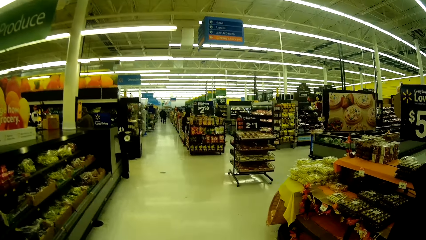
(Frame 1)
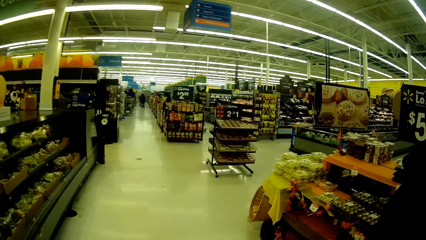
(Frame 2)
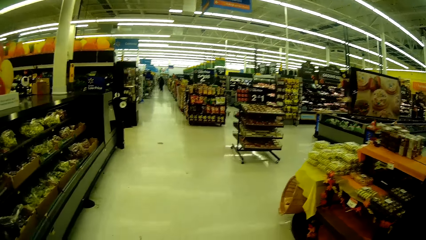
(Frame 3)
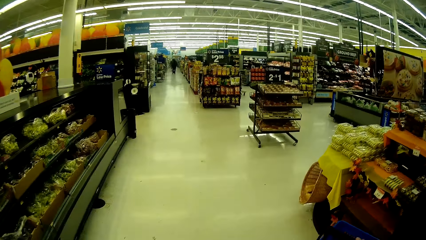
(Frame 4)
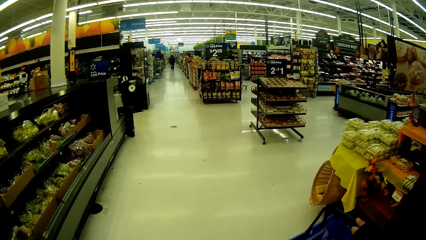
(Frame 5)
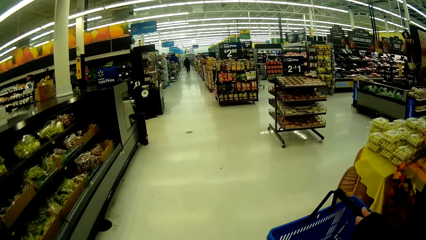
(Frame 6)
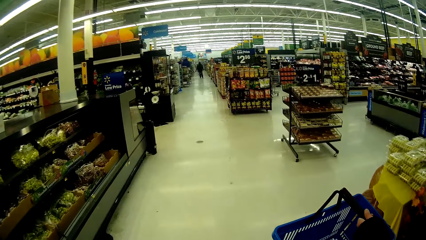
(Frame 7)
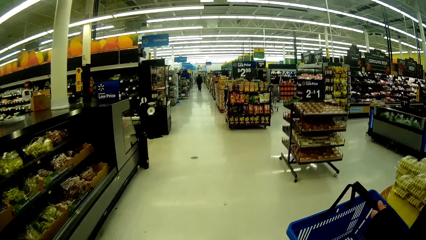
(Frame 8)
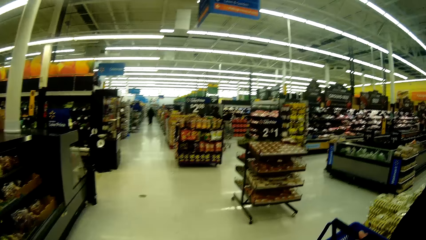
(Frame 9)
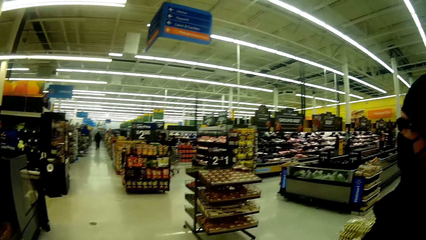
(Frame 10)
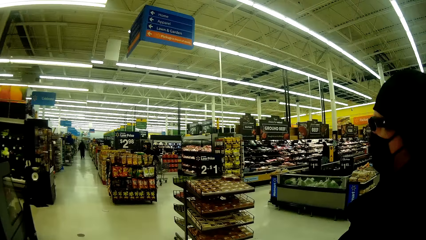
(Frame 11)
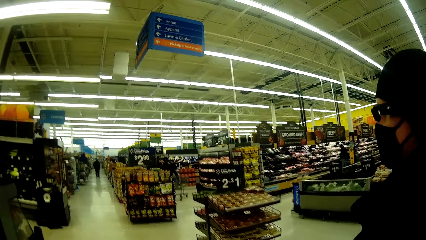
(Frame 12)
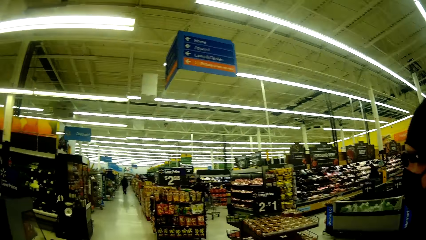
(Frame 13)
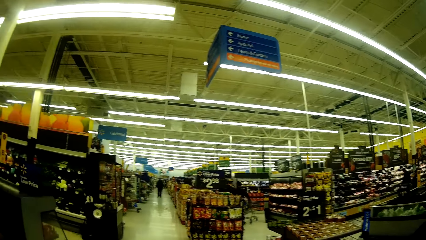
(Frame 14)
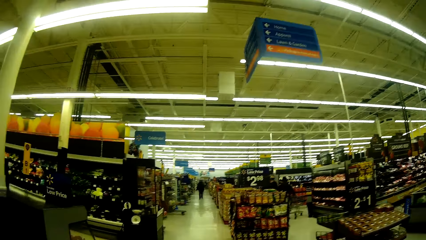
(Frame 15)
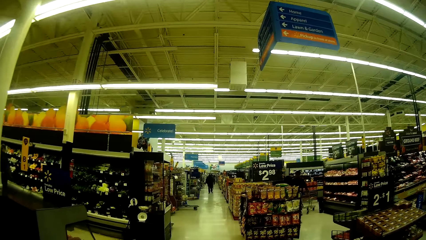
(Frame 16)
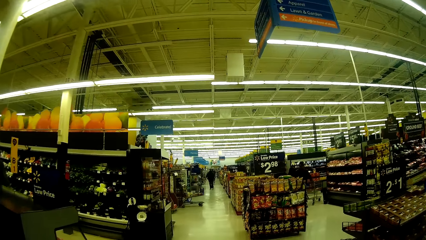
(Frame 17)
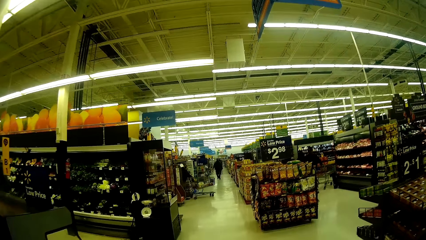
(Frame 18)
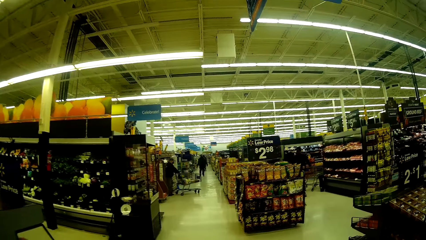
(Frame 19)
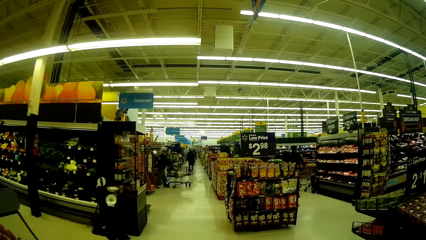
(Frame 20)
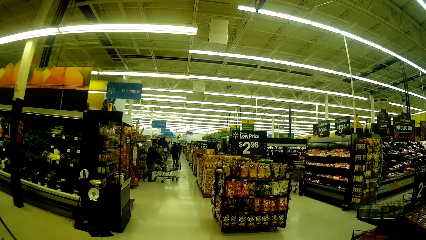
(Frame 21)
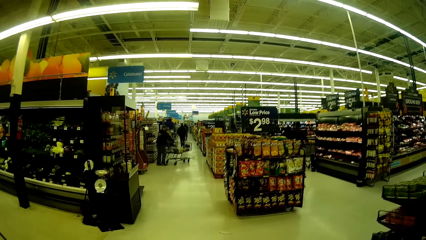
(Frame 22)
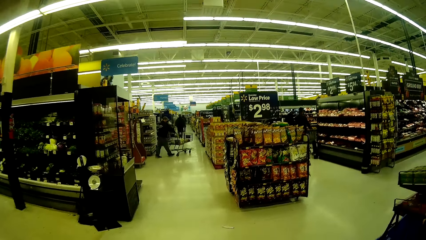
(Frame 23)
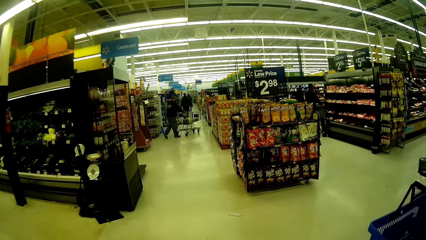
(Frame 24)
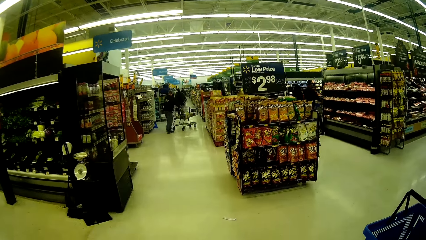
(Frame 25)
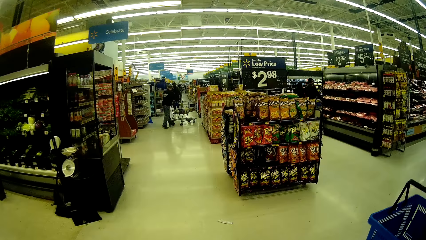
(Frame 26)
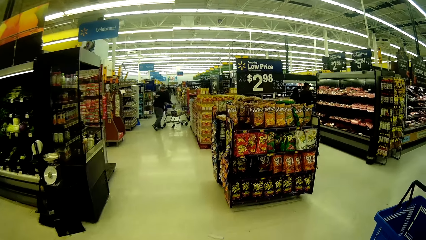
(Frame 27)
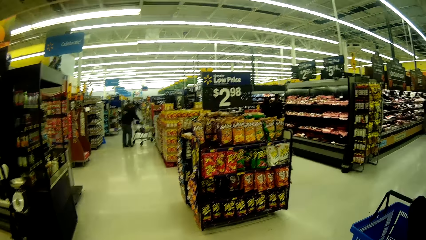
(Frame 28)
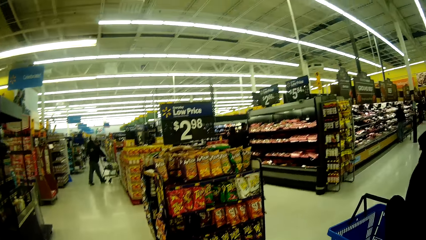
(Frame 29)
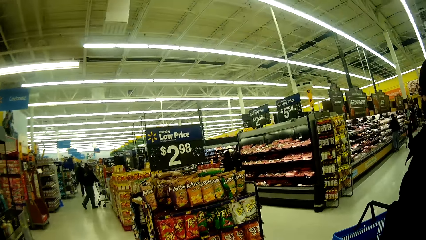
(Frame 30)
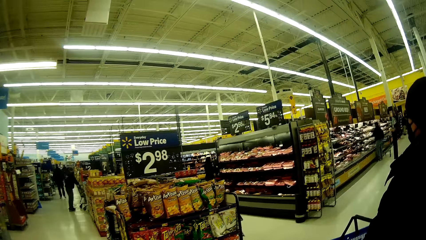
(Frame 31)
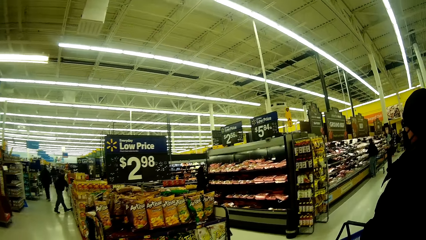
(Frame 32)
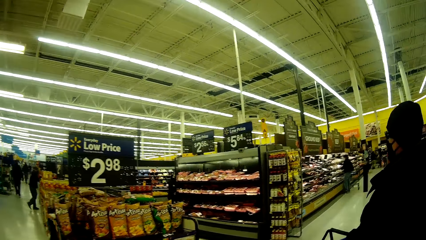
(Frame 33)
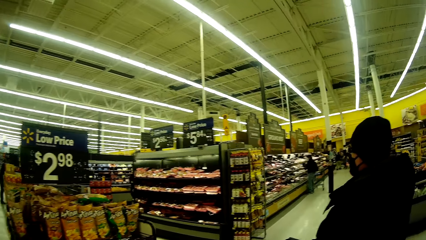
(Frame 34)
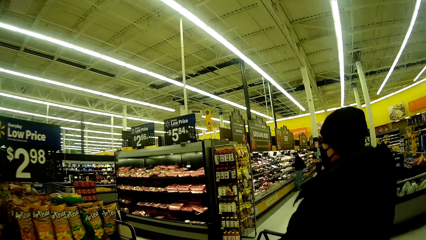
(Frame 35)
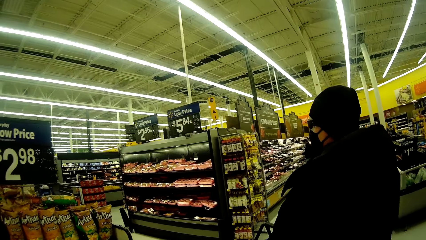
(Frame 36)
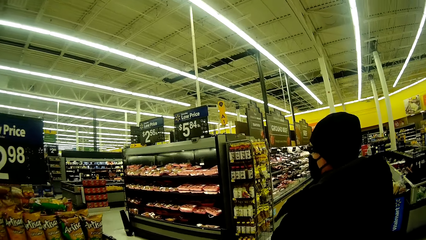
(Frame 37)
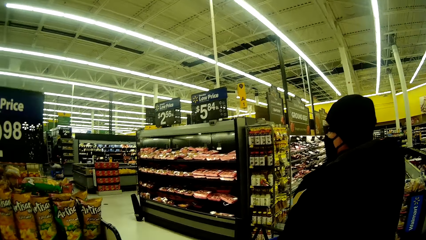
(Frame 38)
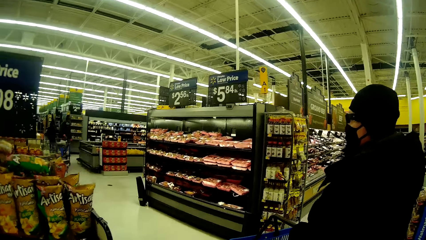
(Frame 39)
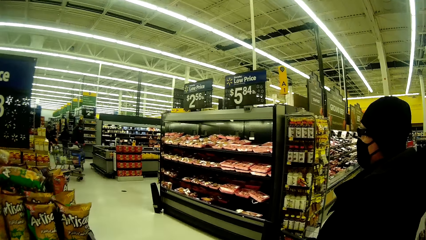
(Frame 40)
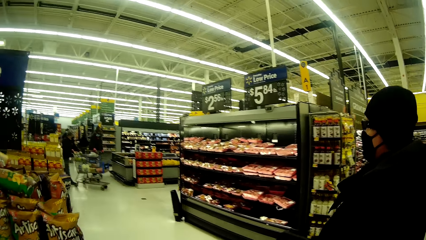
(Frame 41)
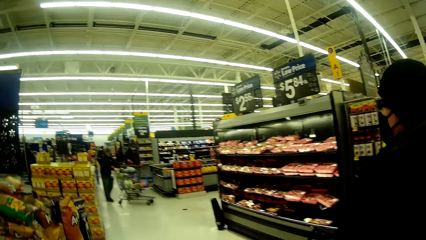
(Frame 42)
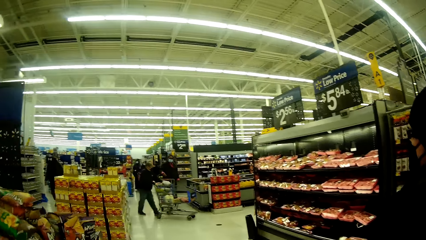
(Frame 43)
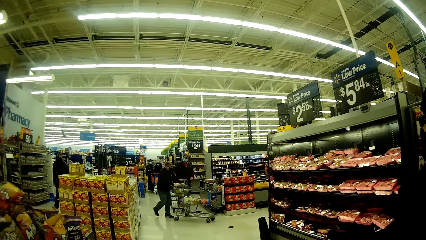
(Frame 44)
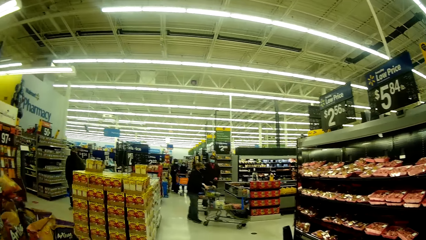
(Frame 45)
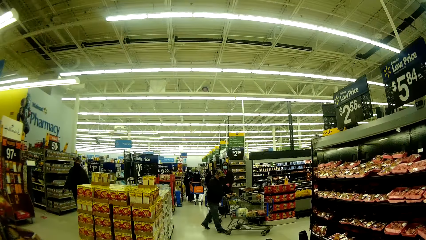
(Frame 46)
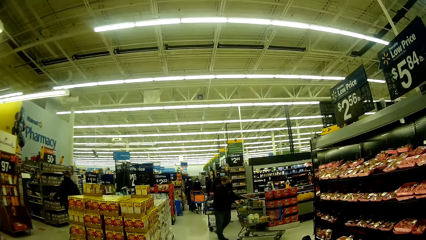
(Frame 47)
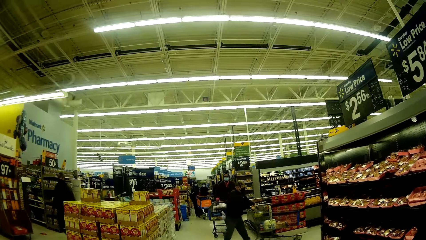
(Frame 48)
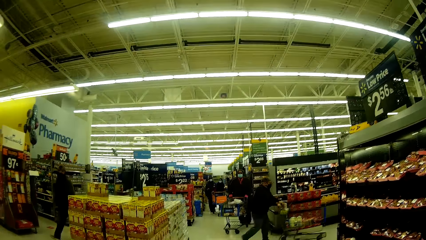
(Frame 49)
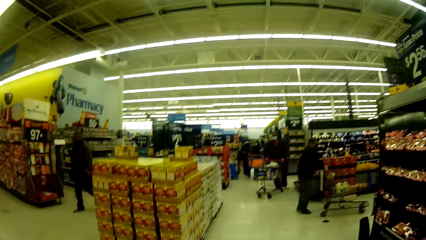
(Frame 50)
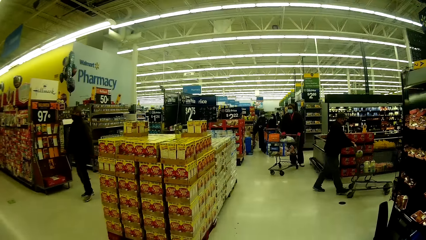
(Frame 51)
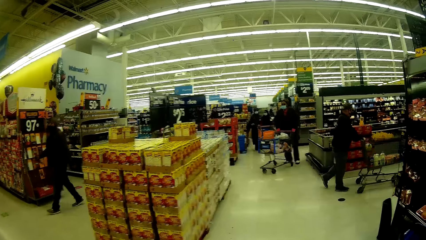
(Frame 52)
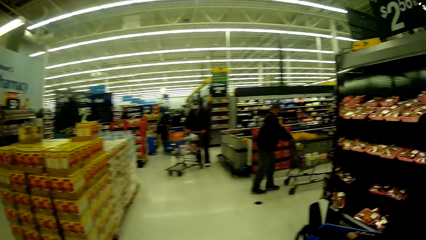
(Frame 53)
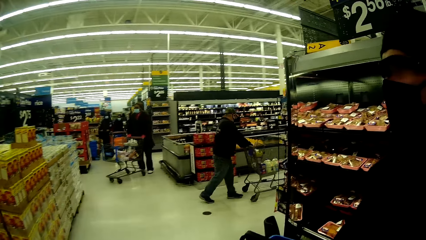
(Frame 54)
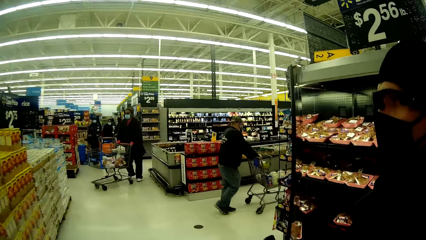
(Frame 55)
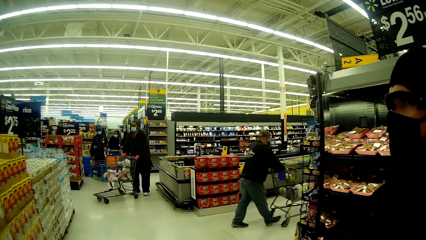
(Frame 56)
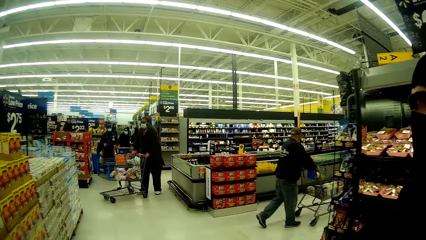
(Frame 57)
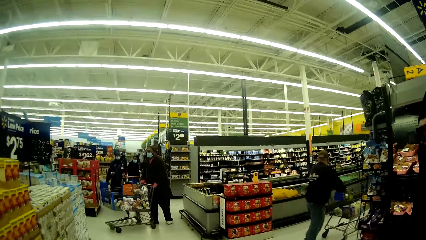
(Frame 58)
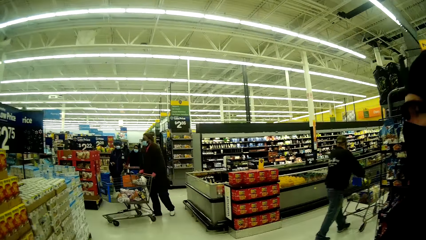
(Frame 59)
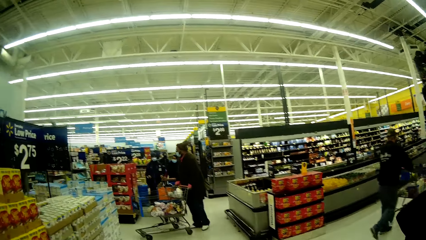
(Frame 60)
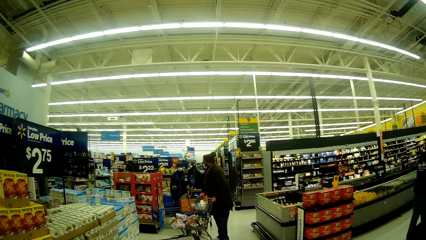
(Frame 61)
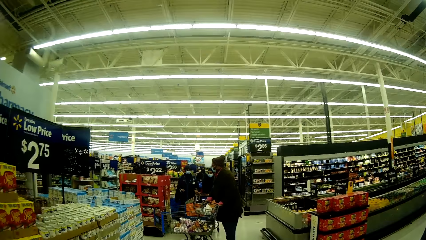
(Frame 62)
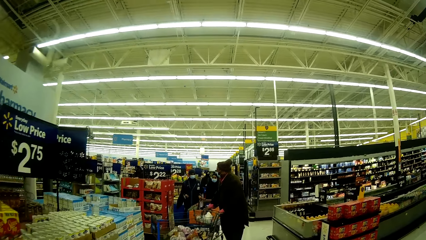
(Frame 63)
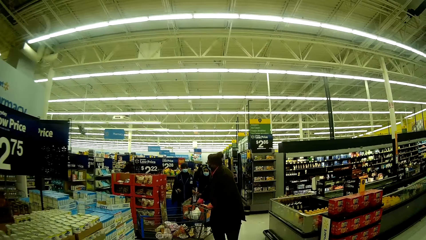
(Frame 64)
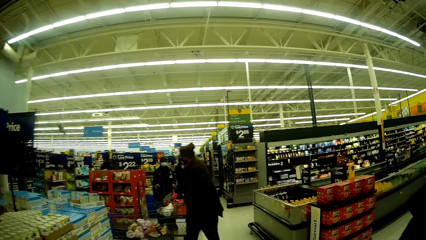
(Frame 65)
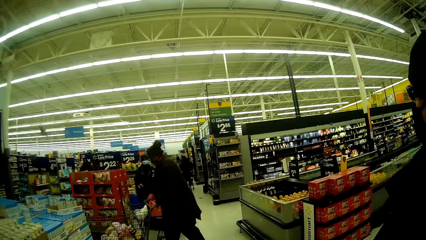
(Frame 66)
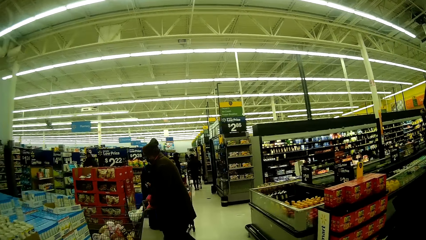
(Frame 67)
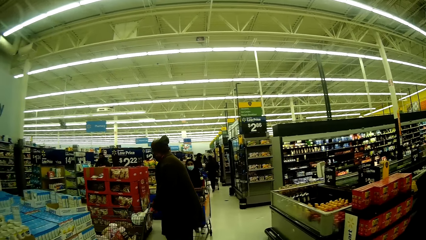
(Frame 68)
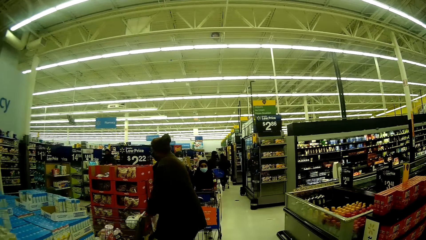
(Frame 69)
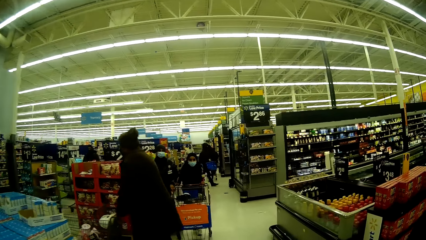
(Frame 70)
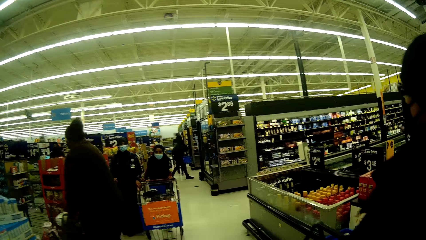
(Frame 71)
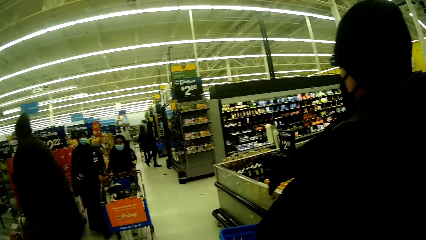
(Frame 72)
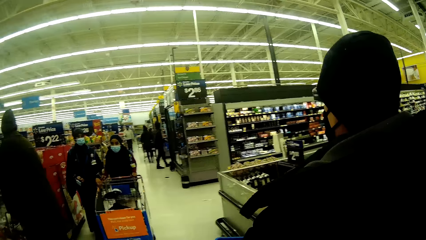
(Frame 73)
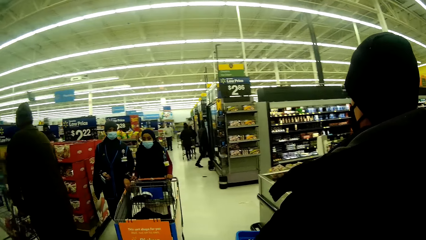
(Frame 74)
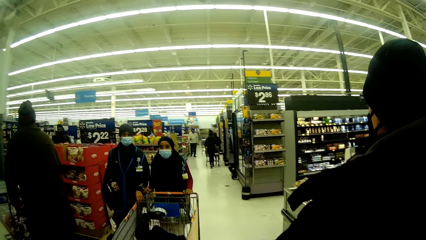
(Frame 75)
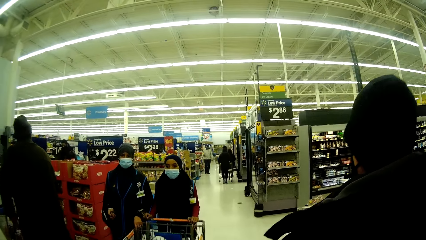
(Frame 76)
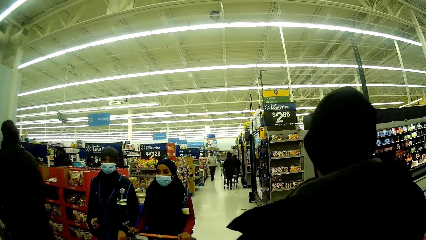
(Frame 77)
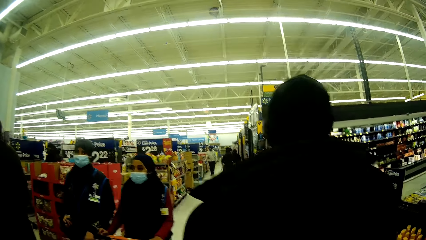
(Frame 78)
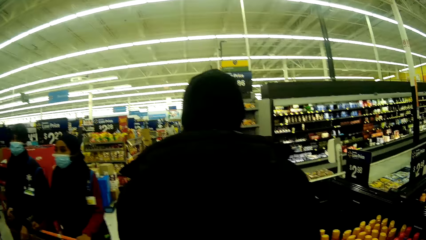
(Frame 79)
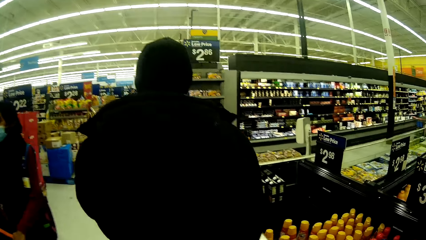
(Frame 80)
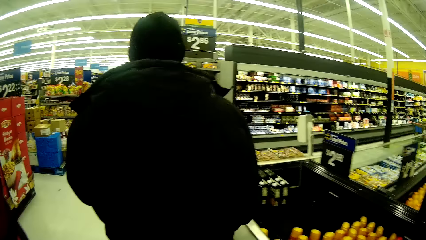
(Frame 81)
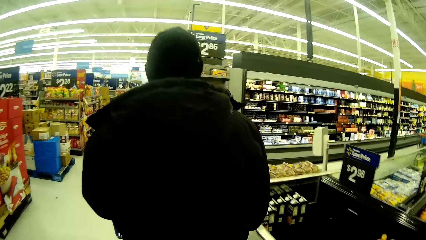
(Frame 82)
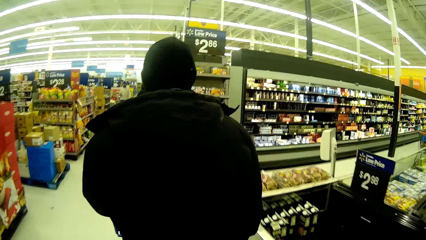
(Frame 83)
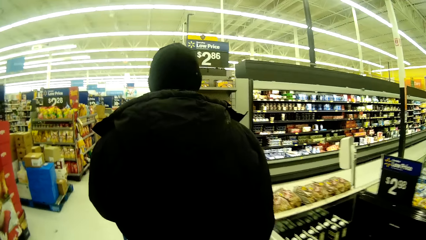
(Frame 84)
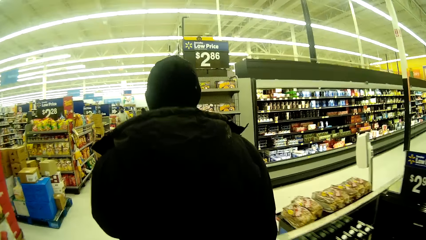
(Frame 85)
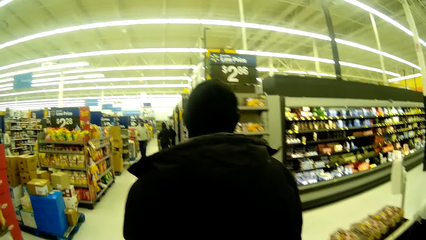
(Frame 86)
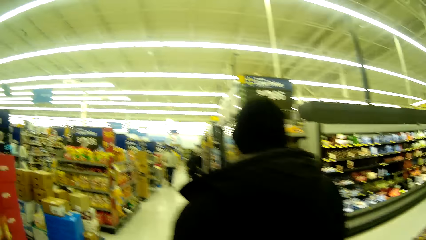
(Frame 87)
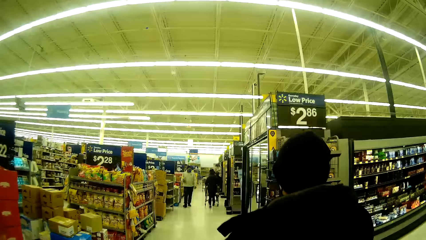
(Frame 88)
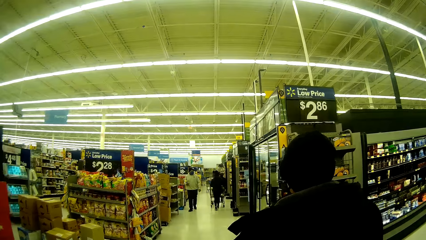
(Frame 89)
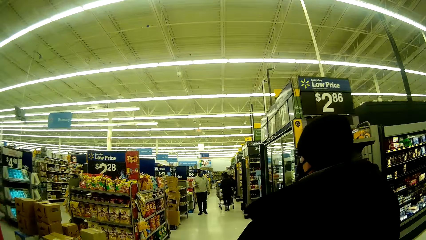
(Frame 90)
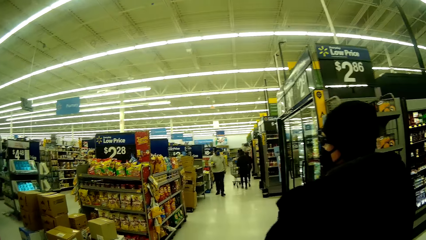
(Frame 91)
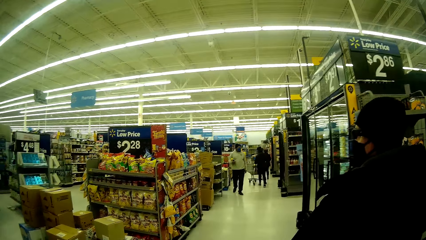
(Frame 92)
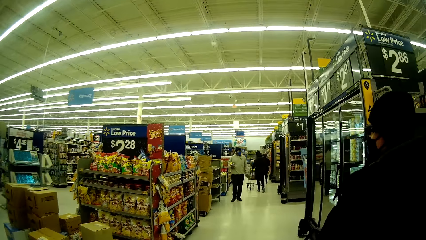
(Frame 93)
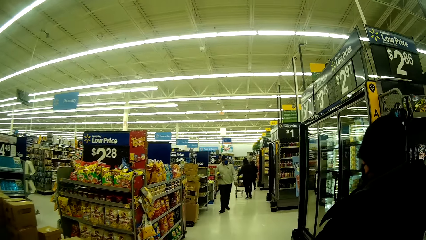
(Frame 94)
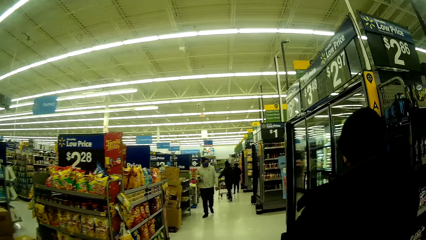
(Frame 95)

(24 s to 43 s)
The camera wearer converses with a man. They walk around the supermarket with the man. They do it again. They converse with the man. The man walks around the supermarket.
